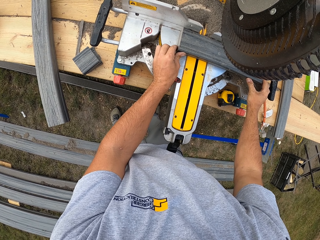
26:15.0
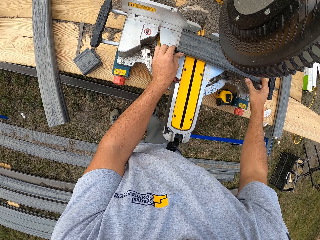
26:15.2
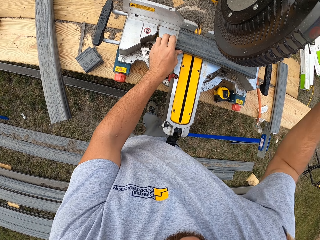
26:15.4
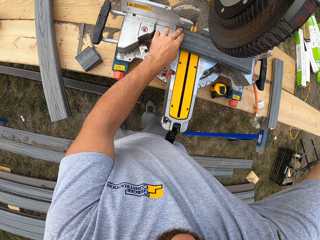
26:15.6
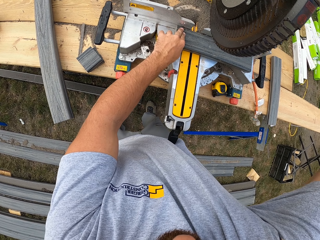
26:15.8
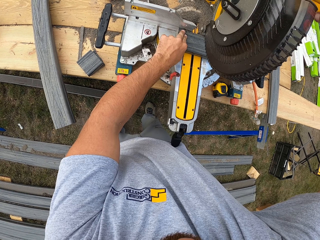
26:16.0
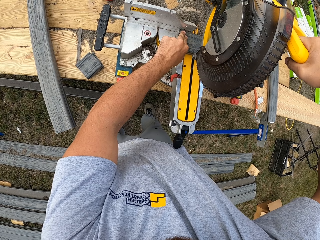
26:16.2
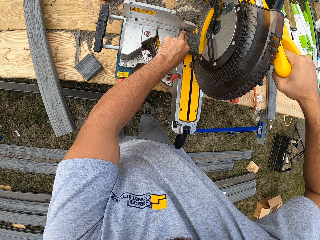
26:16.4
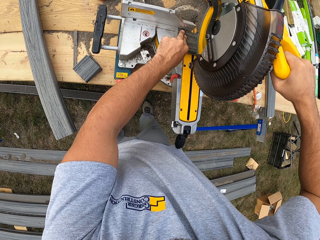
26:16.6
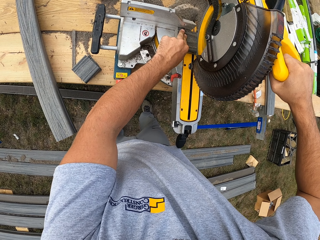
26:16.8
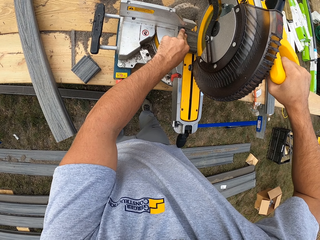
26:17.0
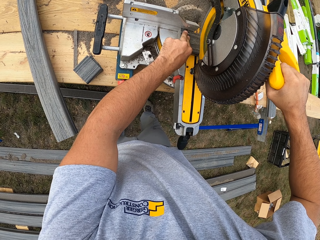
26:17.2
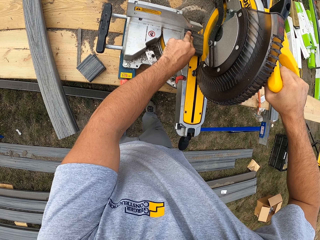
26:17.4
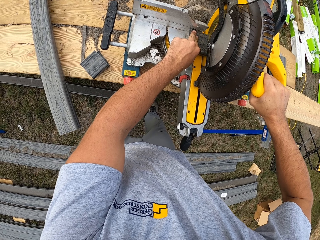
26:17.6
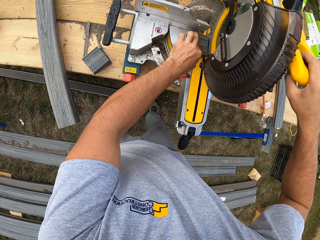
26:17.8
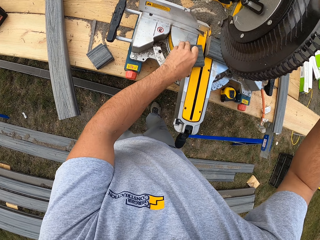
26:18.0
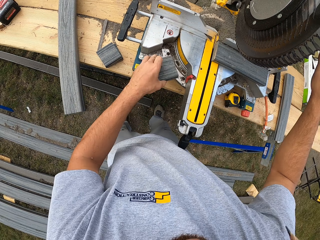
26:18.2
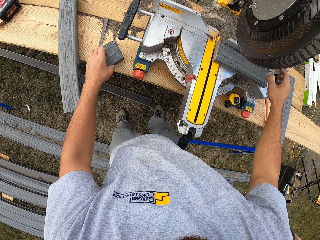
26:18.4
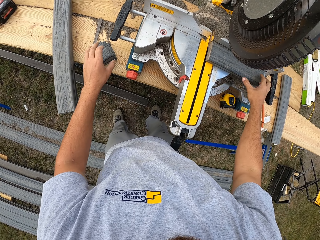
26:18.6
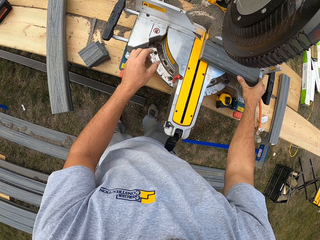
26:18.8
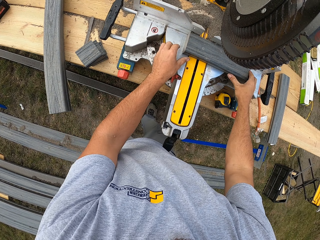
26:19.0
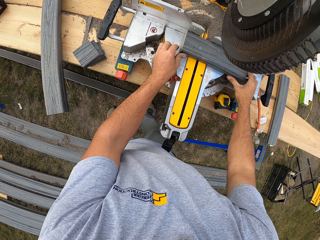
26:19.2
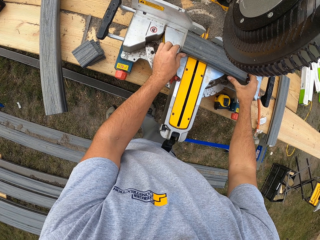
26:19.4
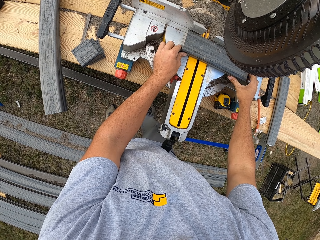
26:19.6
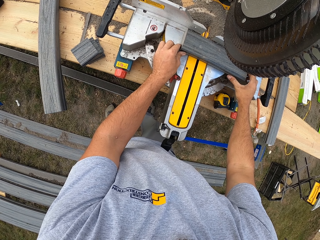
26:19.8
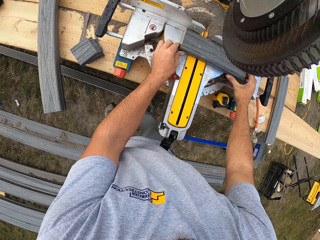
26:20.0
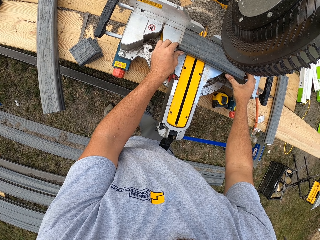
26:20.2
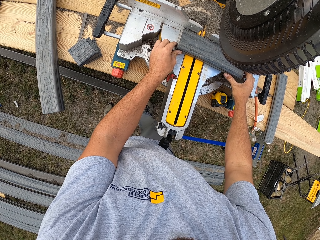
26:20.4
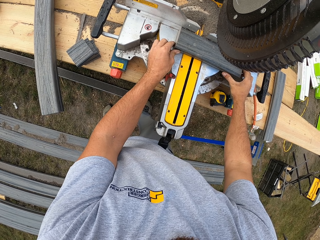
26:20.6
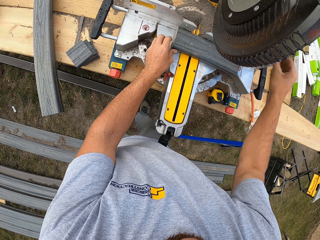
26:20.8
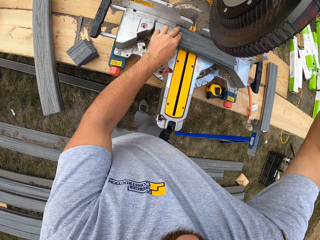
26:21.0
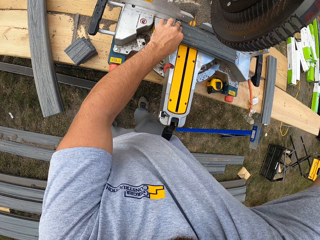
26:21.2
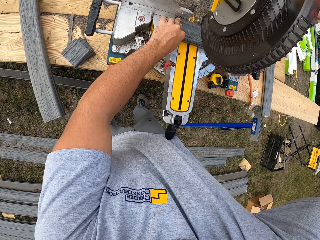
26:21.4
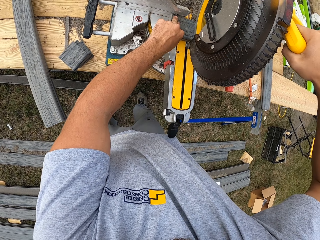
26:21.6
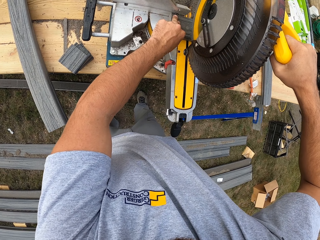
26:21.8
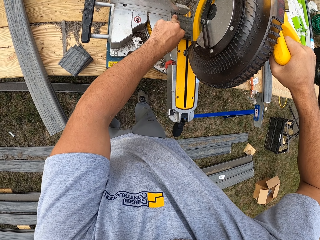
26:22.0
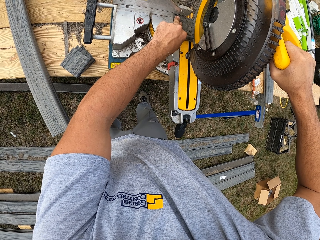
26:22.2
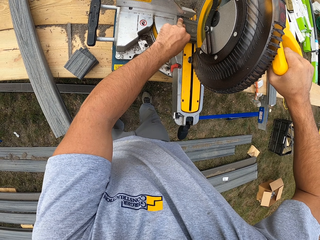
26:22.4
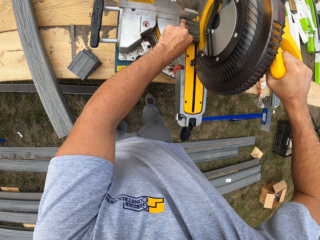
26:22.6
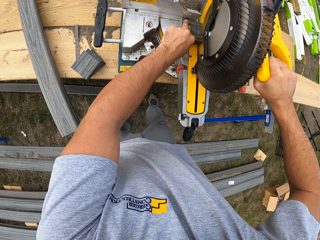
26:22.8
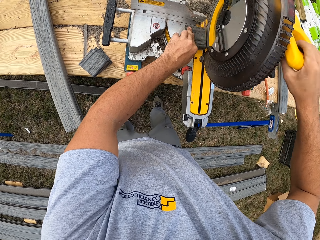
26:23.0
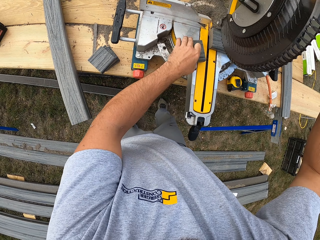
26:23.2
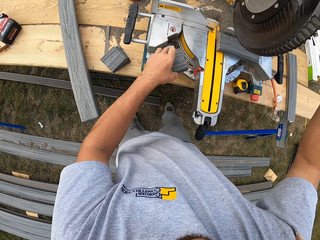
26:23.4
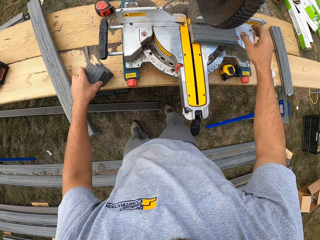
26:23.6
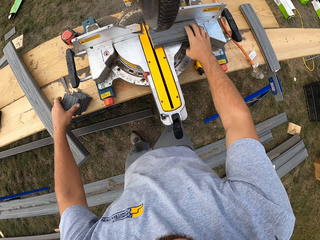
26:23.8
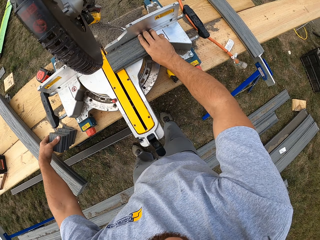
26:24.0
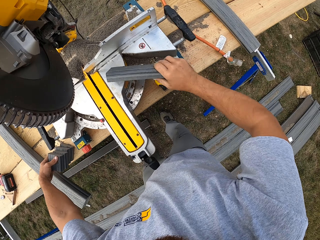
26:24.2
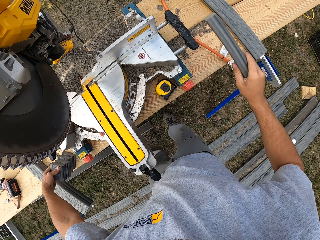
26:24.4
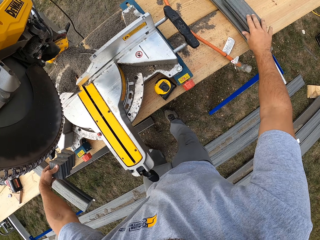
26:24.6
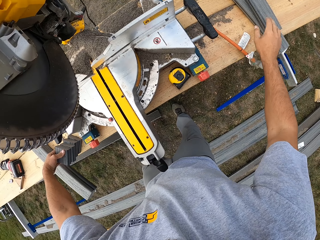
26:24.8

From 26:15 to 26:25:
The camera wearer moves the rail or wood in place. They cut the rail. They lift up the cutter. They place the rail down. They push the wood into the cutter. They move the rail in place. They cut the rail. They place the rail down.

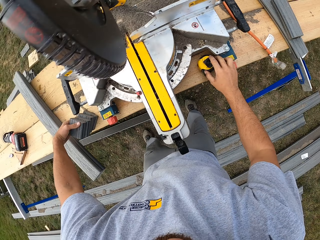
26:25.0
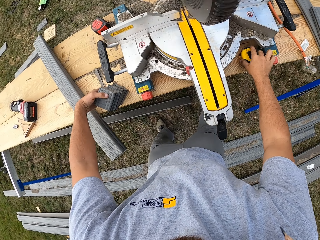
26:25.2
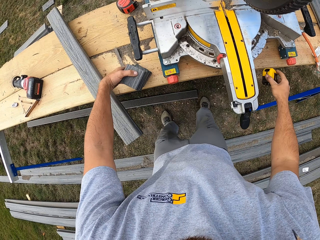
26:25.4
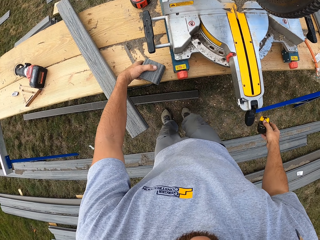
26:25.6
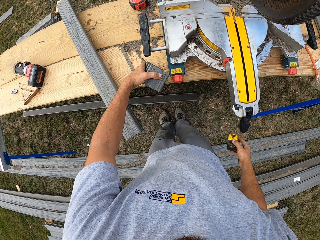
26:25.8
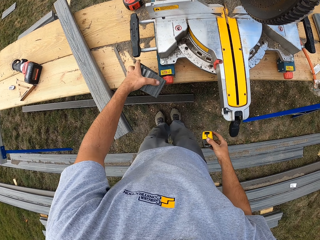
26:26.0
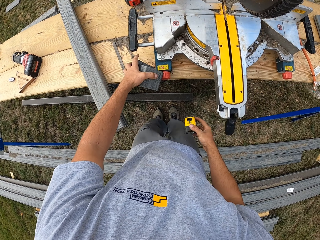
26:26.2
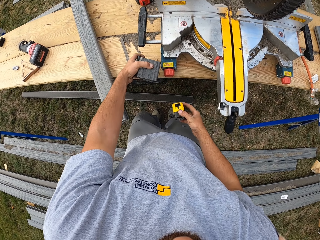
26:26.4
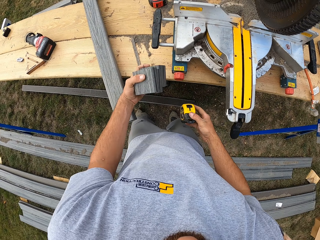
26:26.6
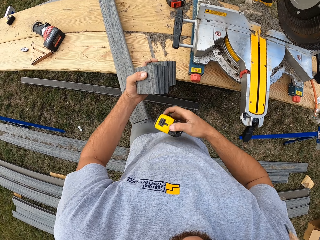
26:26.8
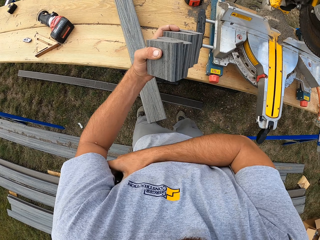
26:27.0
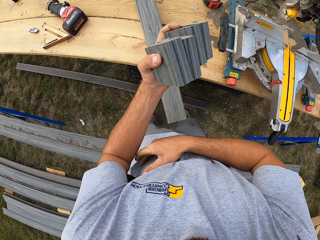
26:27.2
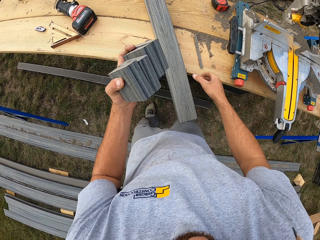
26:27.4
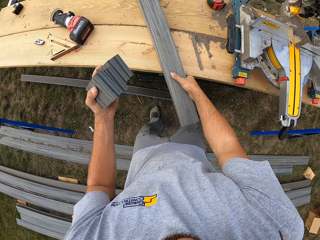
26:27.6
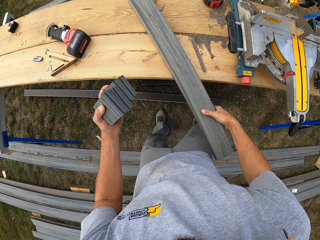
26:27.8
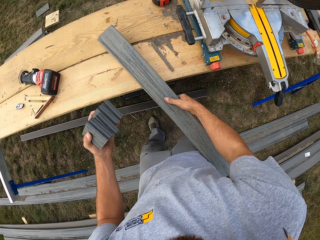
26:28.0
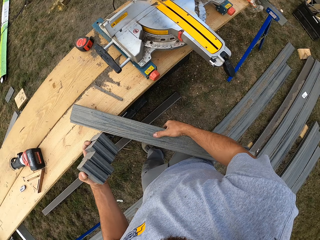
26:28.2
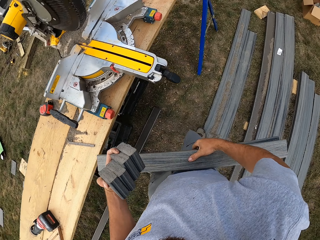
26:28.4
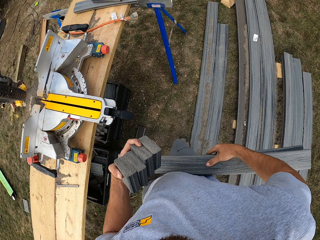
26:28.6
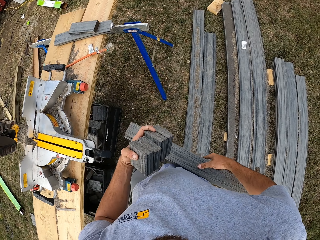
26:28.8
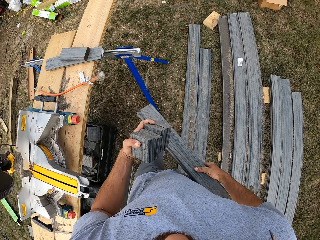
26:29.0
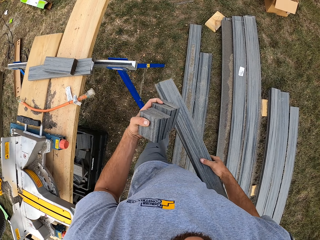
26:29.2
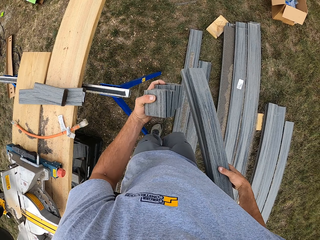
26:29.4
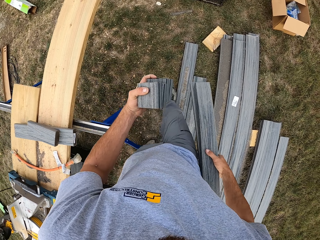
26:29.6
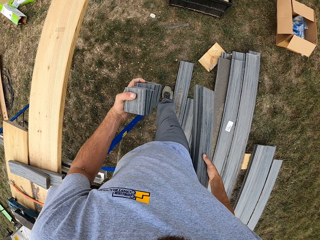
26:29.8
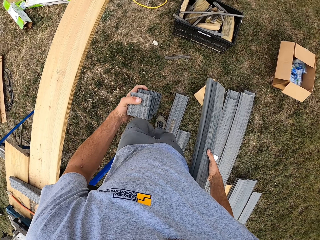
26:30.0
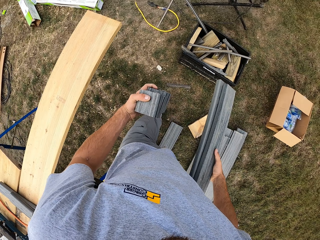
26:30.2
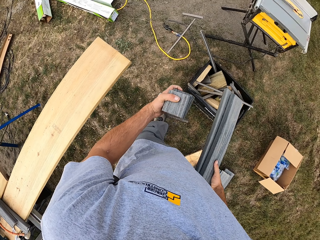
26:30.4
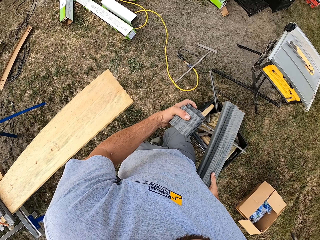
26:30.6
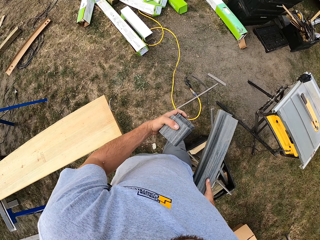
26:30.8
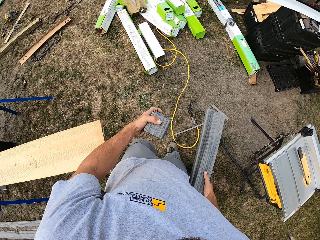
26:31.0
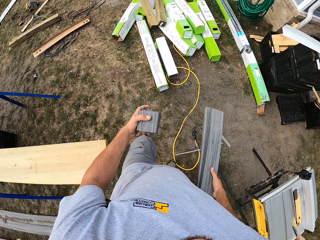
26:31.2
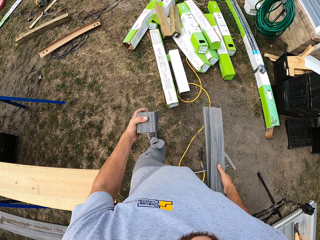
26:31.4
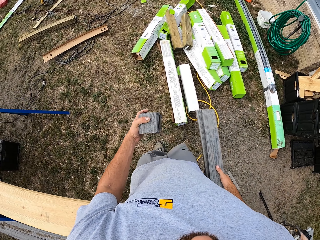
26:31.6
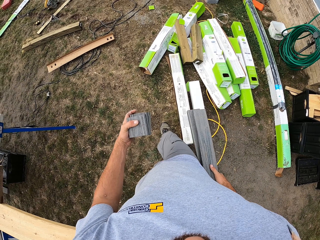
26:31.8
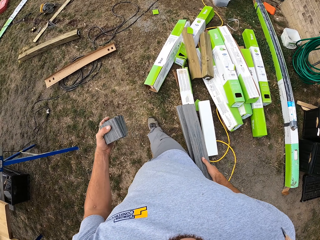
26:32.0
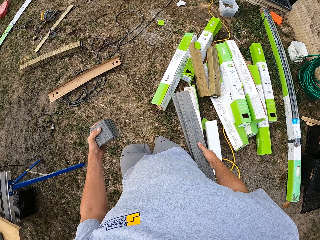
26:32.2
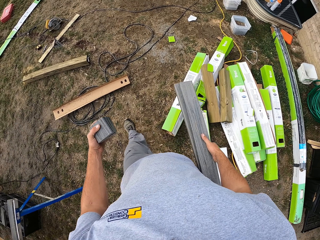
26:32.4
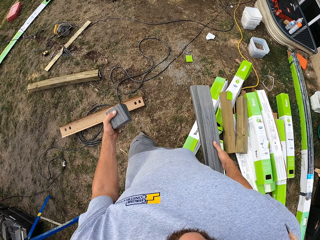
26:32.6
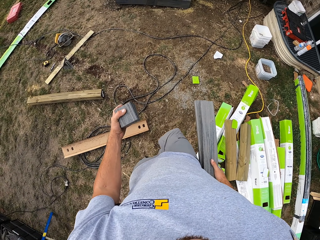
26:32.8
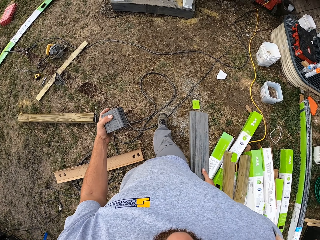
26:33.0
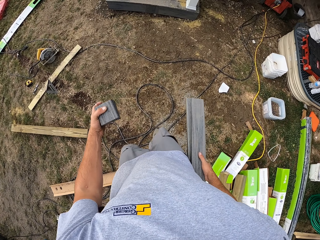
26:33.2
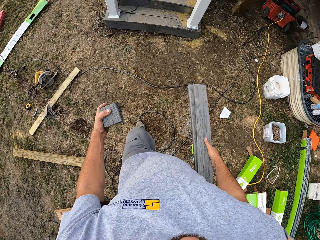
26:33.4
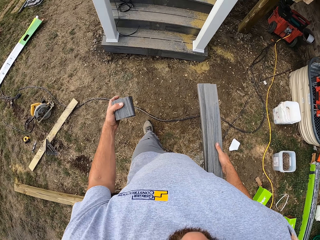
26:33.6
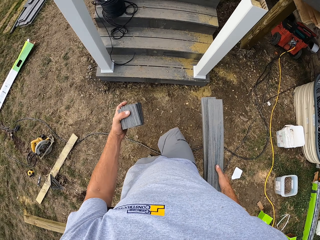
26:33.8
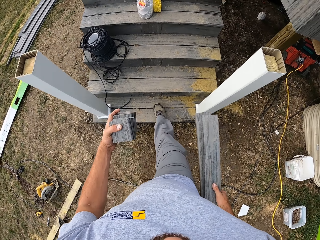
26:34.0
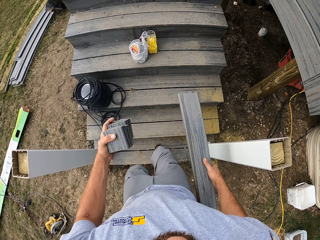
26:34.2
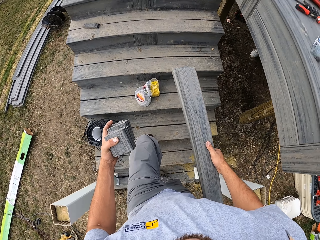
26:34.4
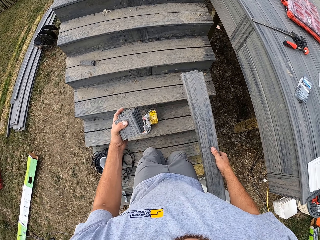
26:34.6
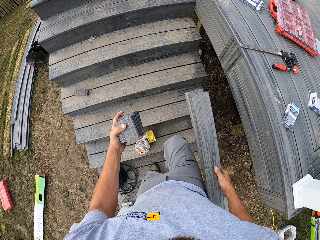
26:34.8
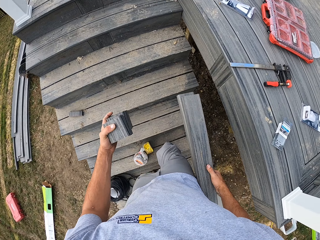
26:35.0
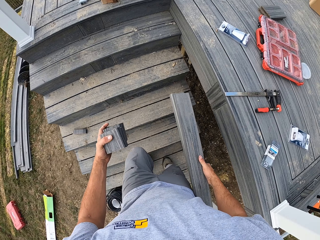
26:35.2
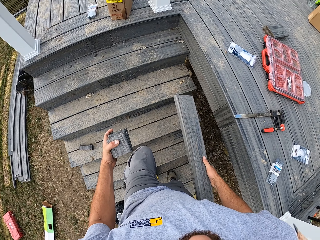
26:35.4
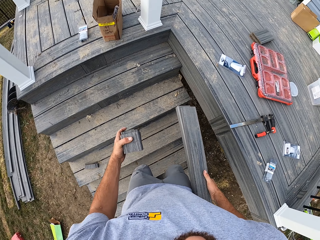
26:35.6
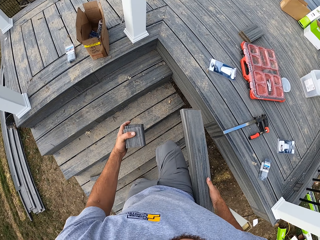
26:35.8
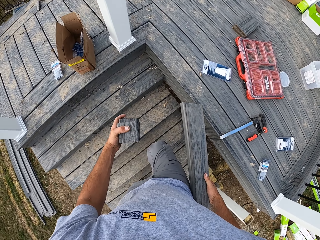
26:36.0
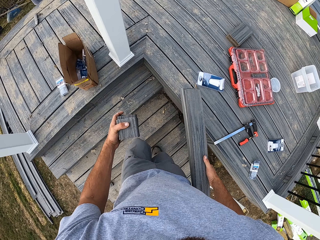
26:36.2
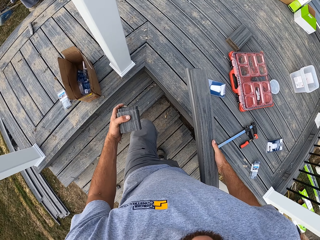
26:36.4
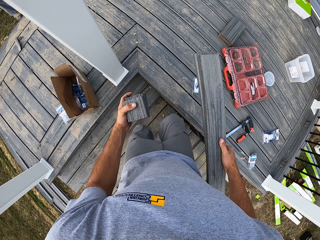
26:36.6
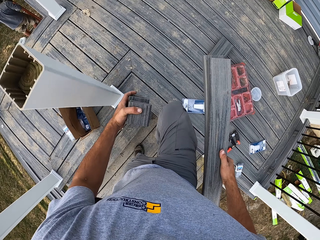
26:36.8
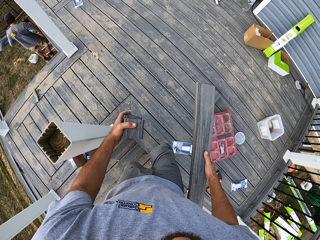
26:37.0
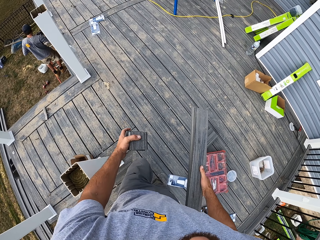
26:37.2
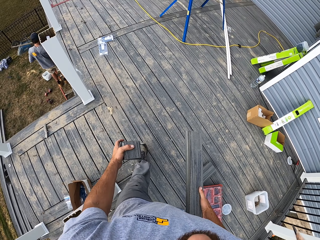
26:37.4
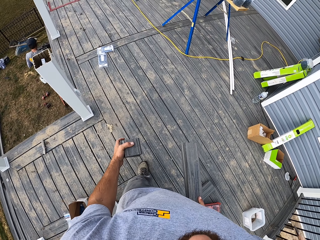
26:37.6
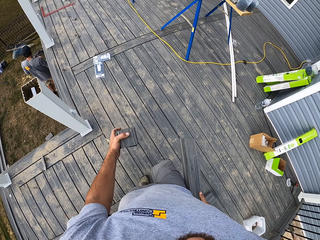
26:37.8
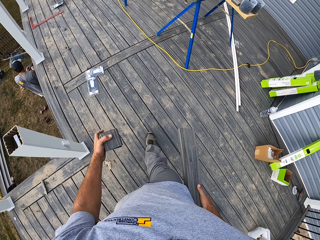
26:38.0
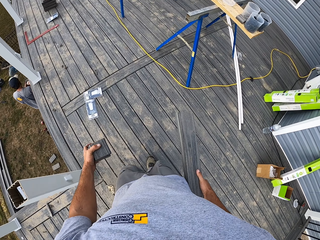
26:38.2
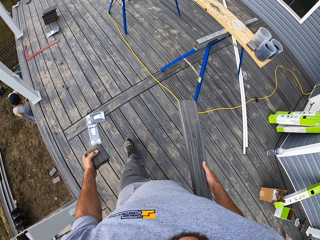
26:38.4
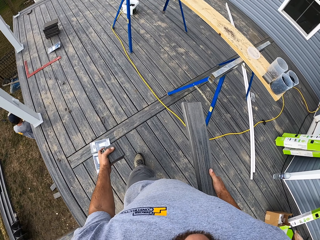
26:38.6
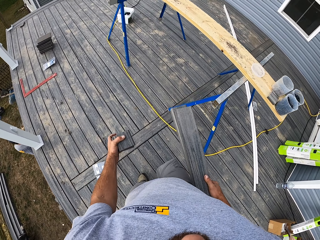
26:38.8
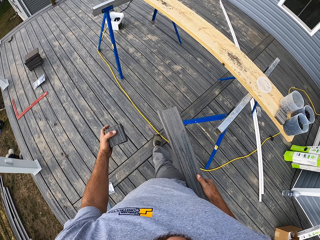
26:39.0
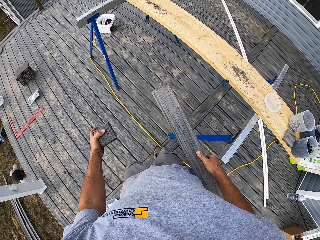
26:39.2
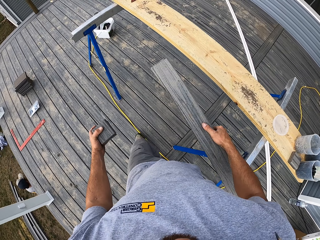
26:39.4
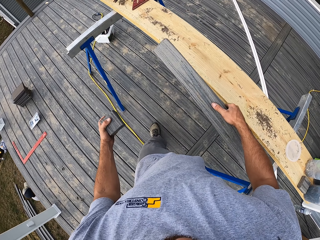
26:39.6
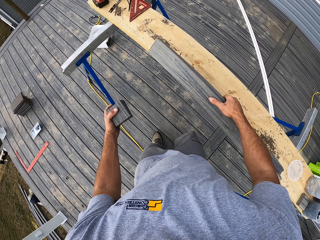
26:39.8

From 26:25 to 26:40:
The camera wearer picks up the rail and places the rail down. They pick up the tape measure. They pick up the rails. They put the tape measure in the armpit. They pick up the rail. They walk around the compound. They climb up the stairs. They walk around the verandah.
